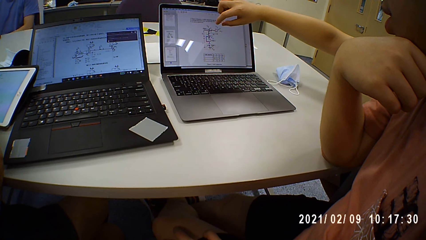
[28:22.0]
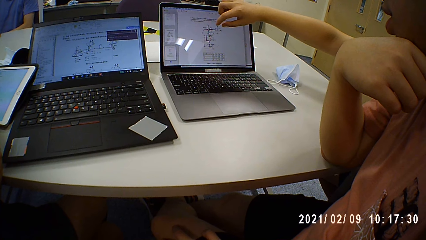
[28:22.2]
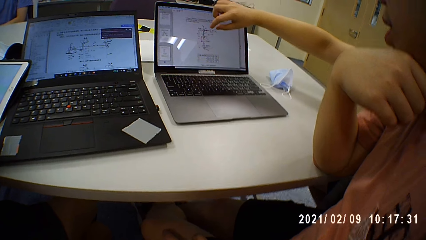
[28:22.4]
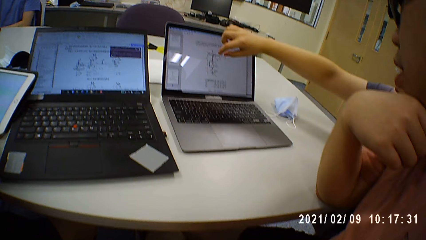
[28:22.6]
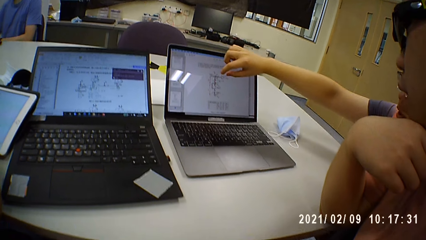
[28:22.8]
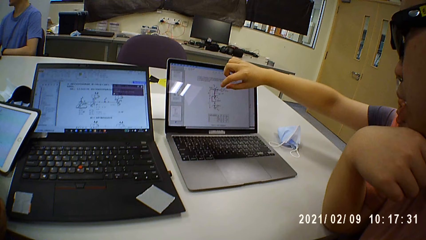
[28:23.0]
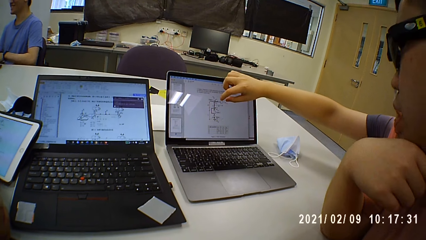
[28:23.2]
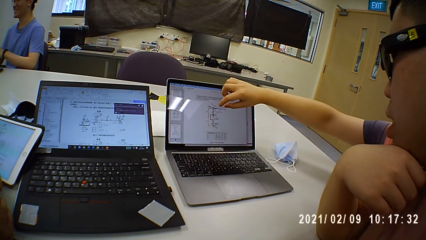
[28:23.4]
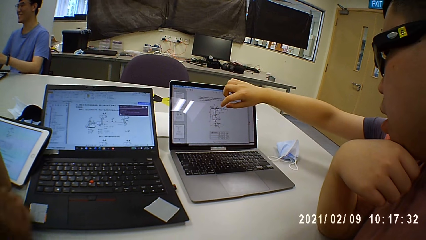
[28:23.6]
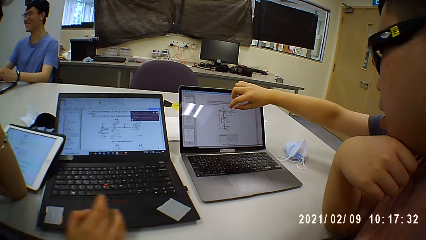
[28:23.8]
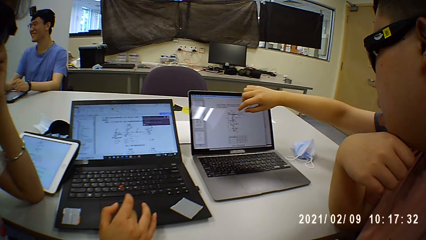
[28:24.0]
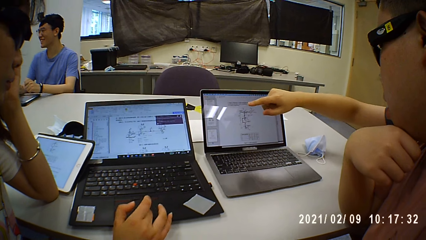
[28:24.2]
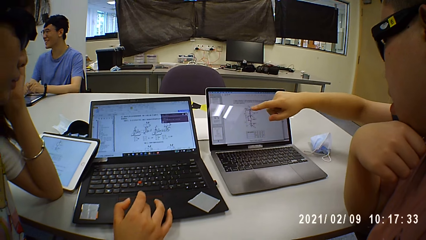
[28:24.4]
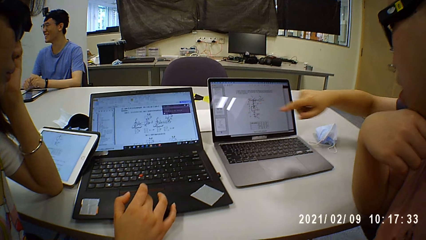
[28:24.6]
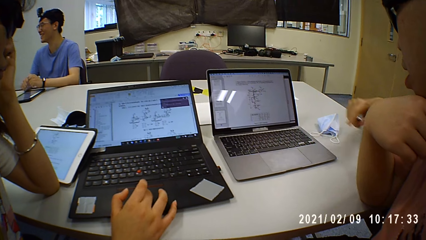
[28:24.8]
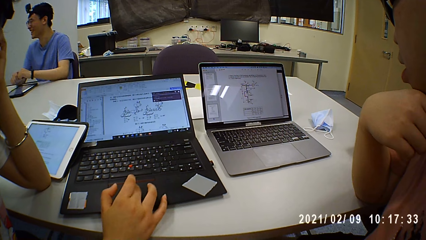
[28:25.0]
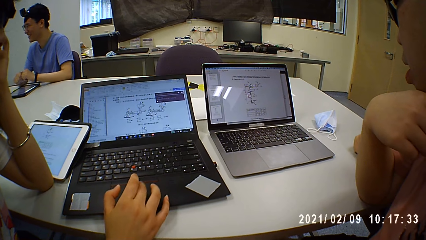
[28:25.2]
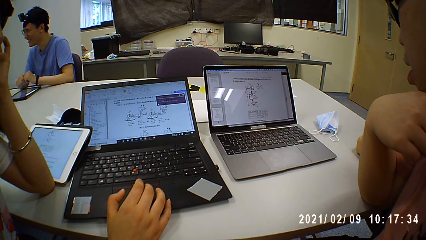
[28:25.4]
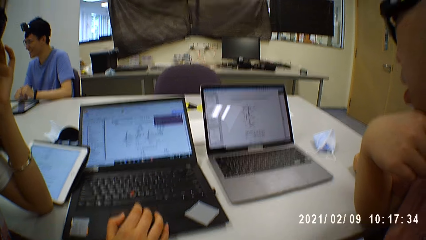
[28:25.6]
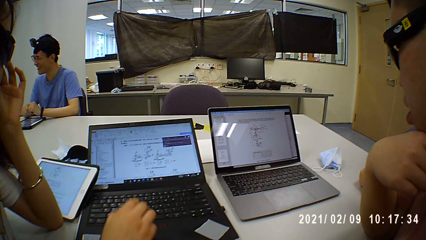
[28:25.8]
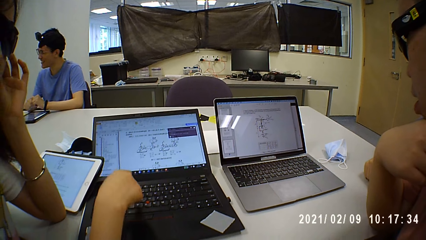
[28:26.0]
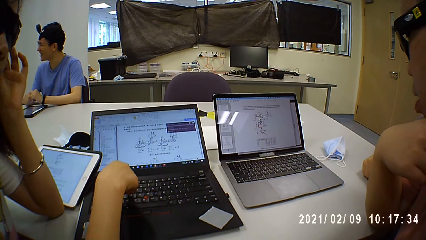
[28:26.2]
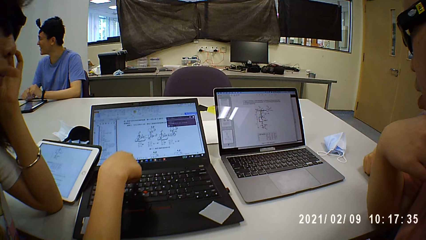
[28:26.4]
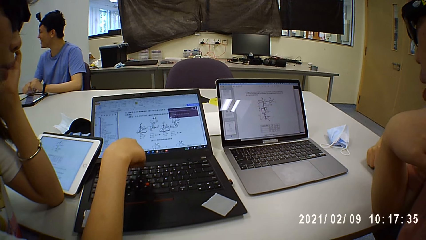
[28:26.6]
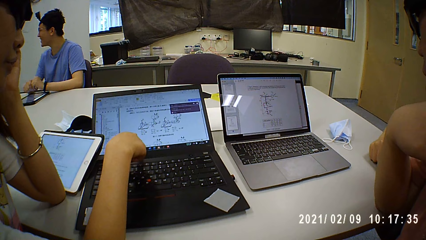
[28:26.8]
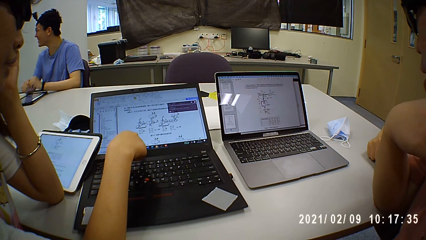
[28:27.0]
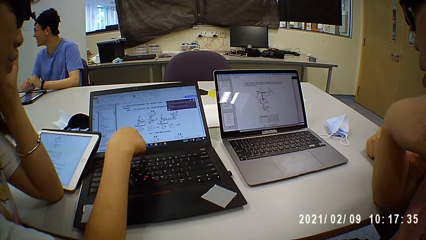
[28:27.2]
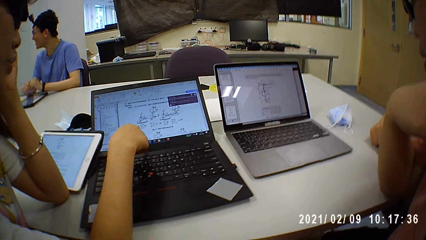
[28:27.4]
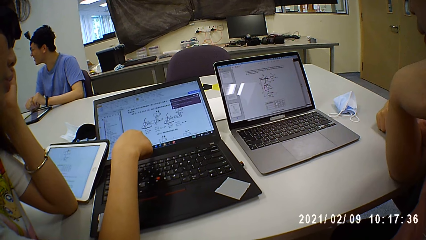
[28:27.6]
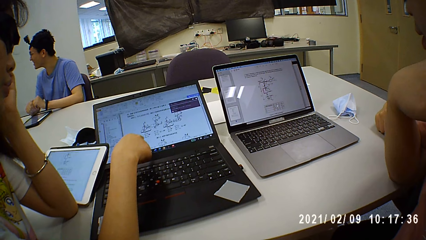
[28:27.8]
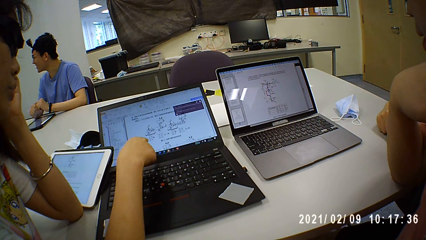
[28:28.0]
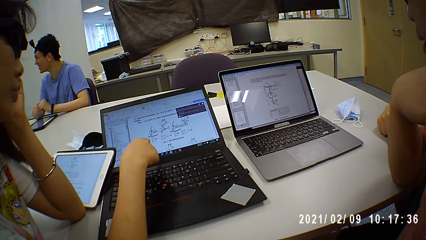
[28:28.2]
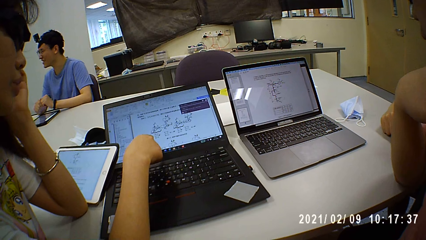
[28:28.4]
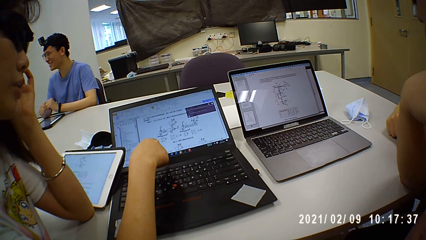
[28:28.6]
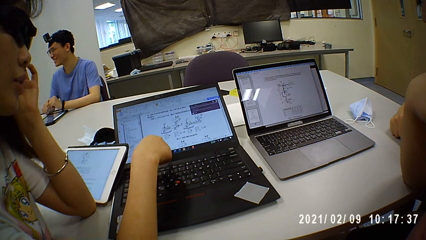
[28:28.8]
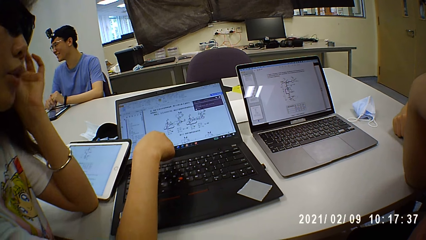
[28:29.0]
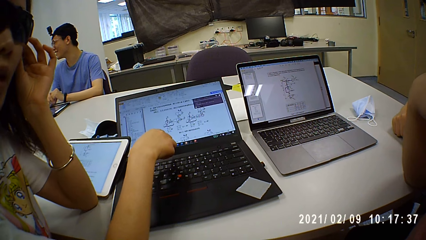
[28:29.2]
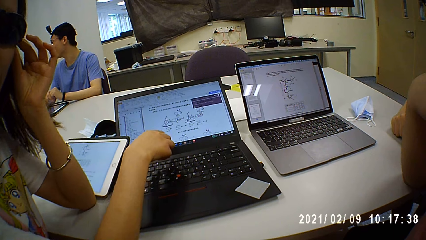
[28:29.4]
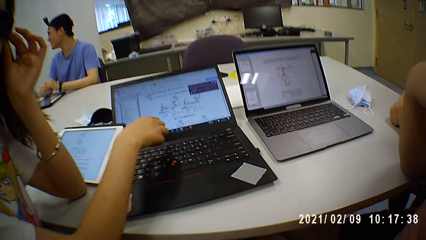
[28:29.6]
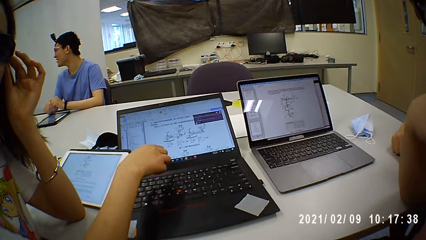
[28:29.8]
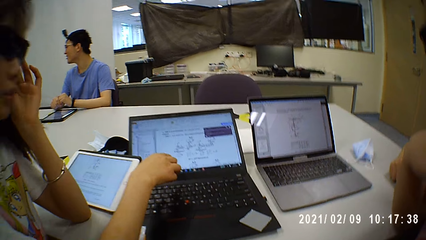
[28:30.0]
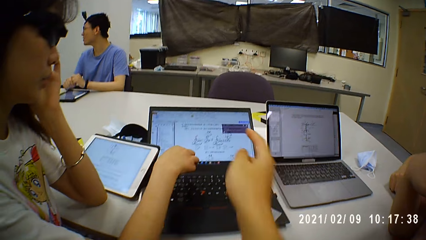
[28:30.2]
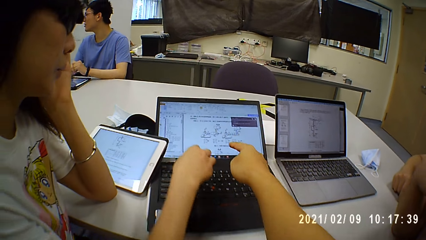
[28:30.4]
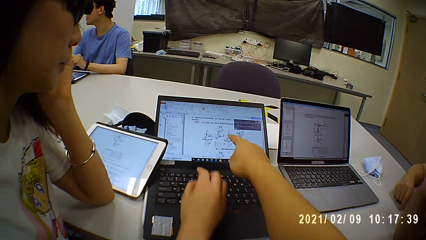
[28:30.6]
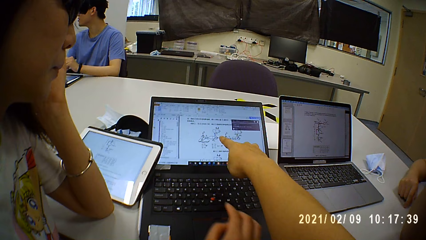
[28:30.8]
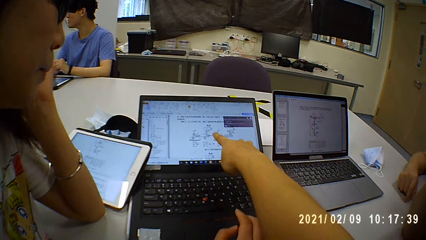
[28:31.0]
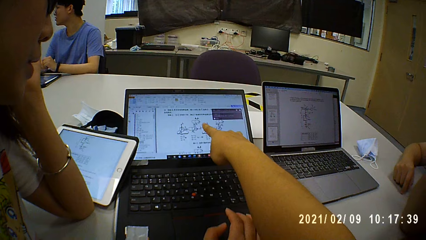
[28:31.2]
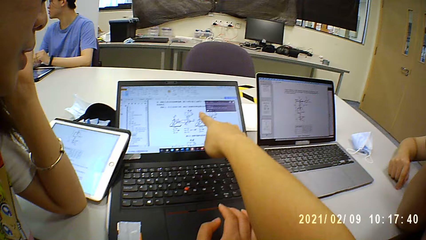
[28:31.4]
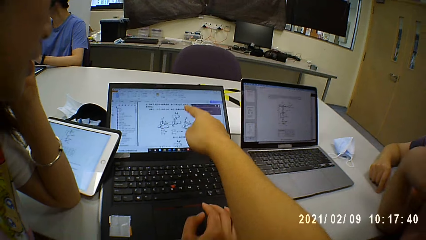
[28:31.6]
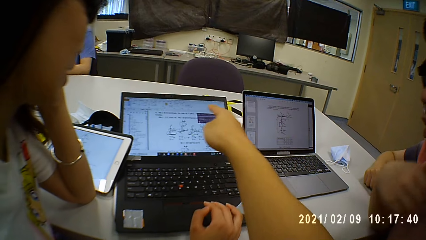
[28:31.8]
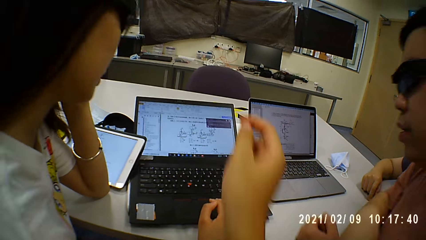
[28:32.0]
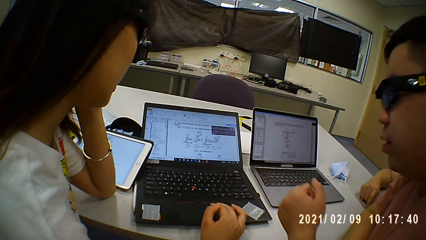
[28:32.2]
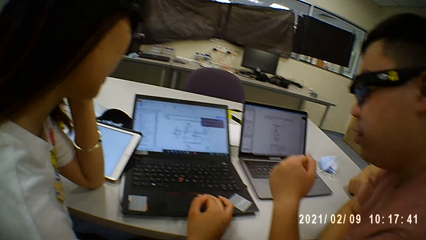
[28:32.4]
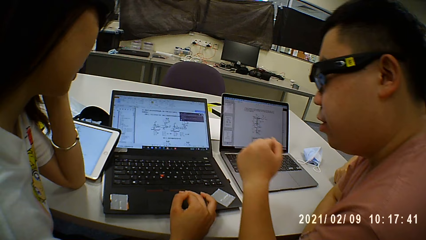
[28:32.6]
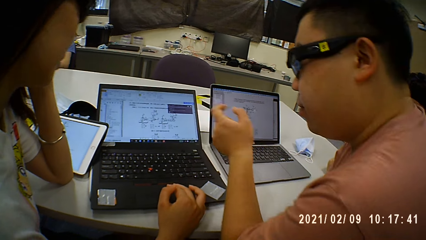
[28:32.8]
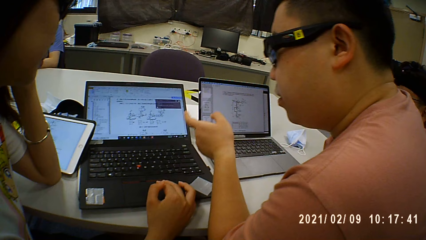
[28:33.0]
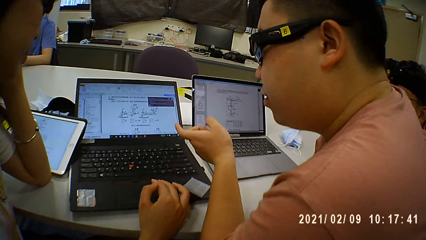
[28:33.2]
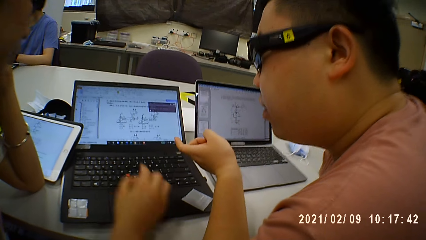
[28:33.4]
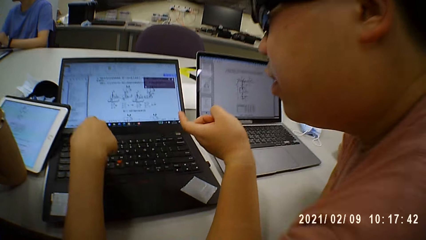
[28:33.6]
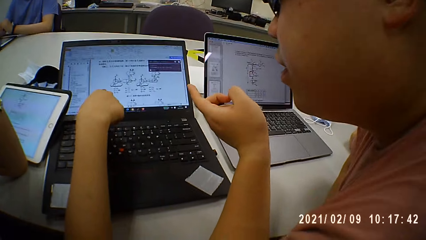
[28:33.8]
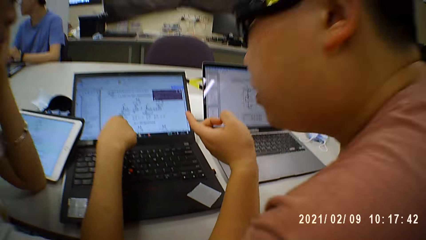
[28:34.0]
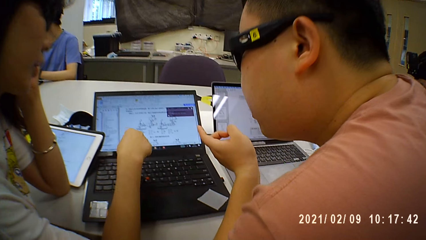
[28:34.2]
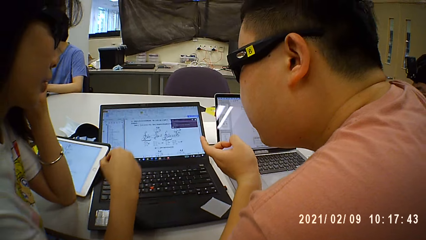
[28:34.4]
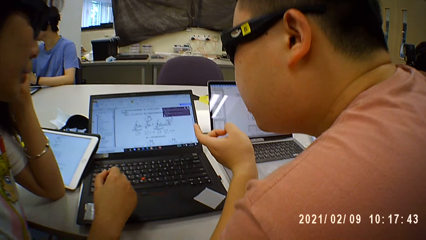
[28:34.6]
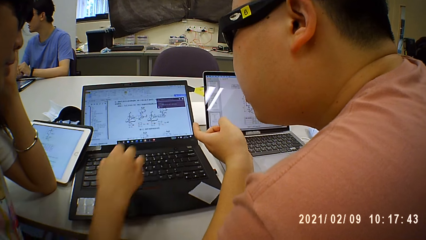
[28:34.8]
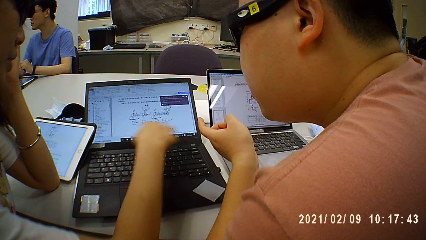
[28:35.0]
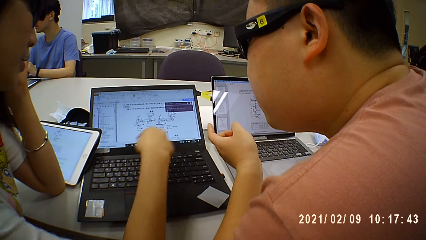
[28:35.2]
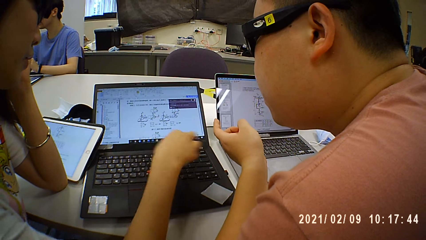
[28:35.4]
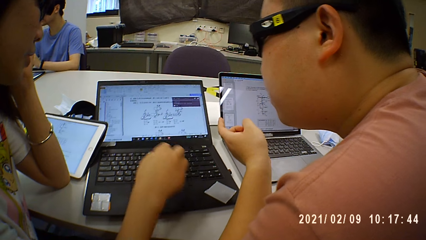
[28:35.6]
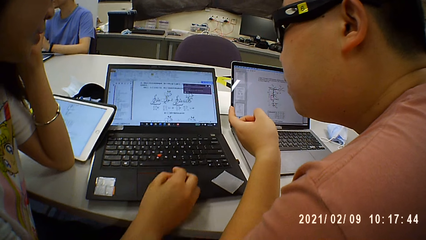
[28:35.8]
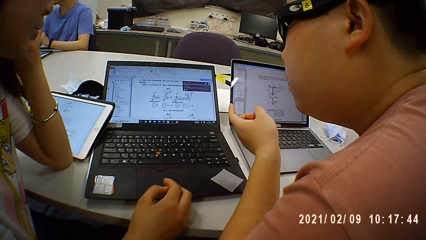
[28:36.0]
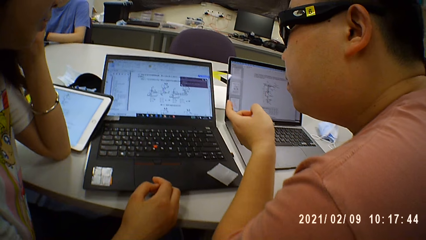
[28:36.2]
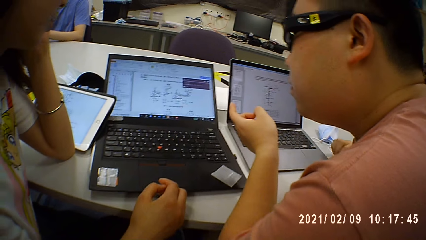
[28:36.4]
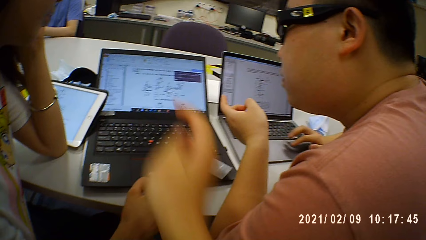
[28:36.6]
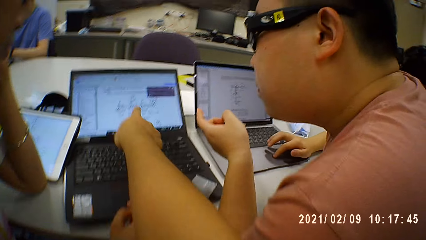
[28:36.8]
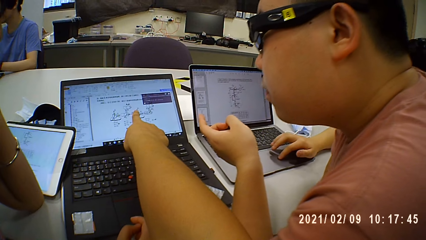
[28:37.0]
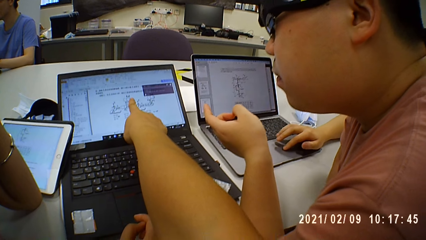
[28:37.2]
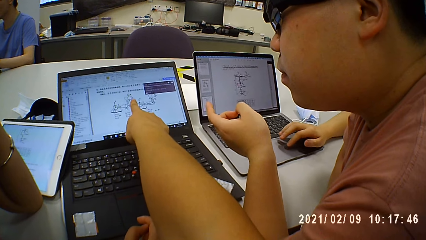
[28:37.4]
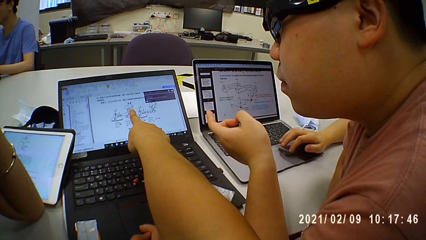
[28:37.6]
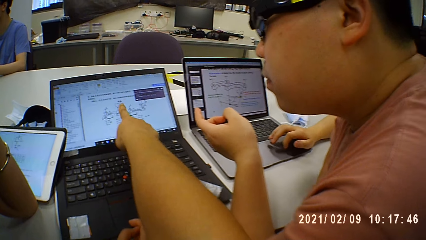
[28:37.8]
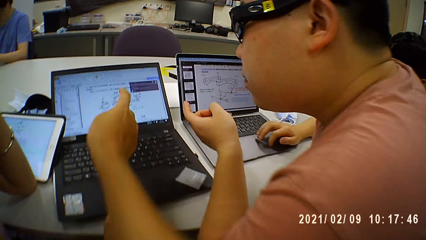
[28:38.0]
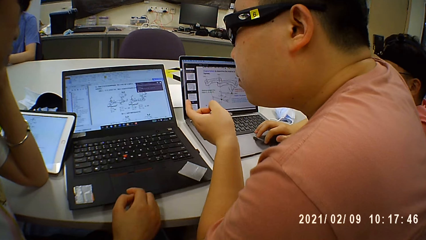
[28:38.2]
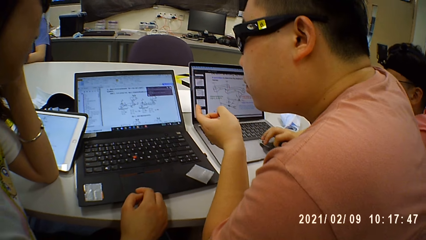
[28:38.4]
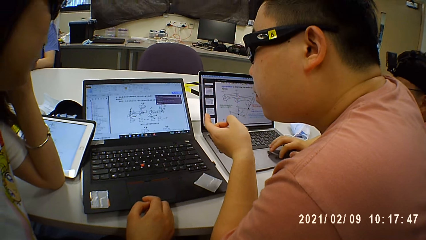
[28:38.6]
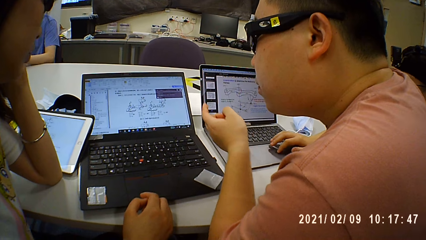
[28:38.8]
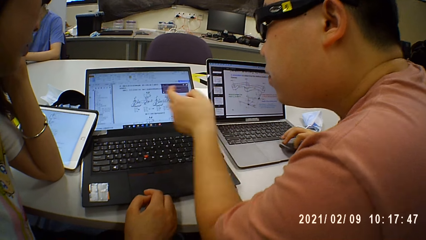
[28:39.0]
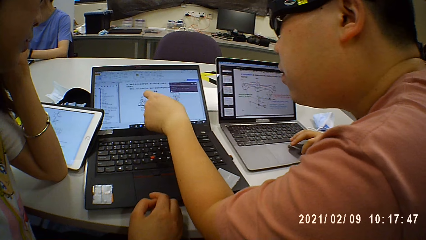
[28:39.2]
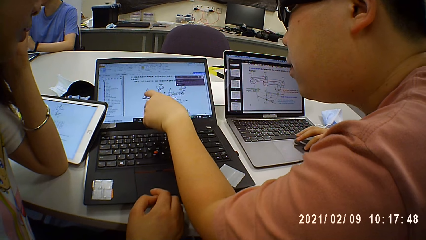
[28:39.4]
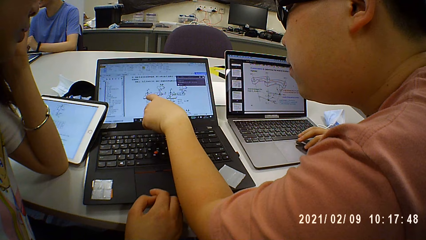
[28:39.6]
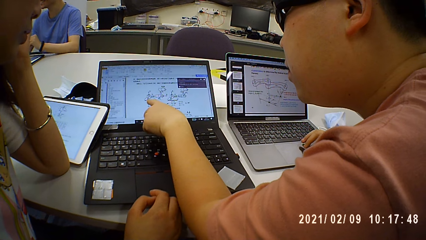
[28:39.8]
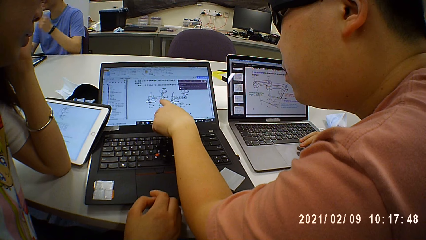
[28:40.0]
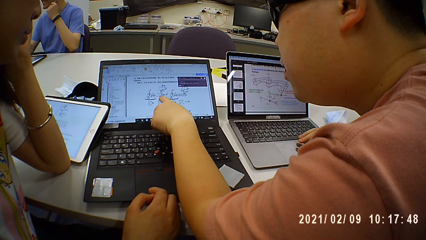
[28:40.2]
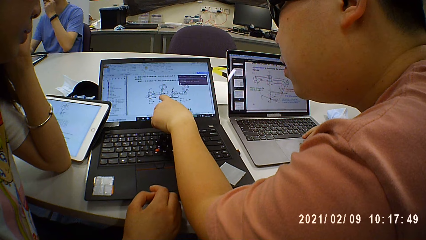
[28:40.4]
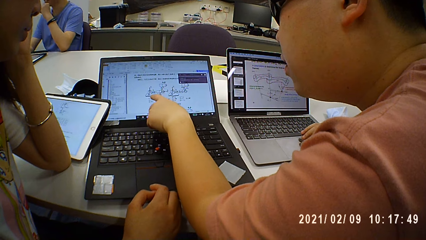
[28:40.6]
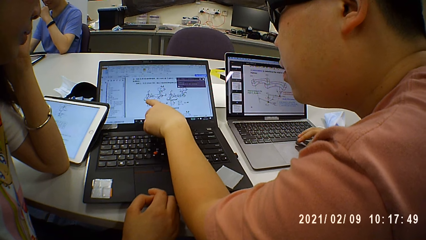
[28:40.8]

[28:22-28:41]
A woman scrolls on the laptop. She points on the laptop and touches goggles. The camera wearer points on the laptop screen. Another person points on the laptop screen. The camera wearer points at the laptop screen. A man points on the laptop.
